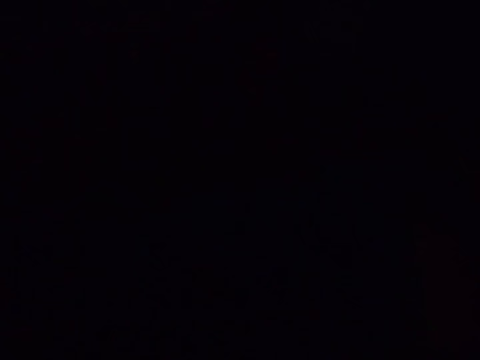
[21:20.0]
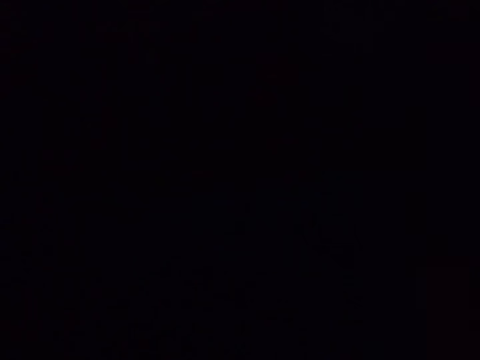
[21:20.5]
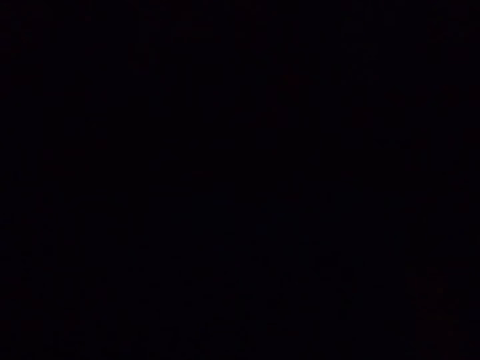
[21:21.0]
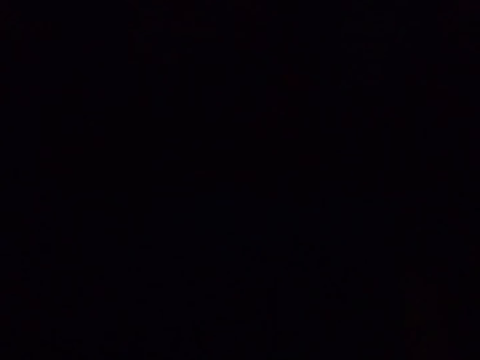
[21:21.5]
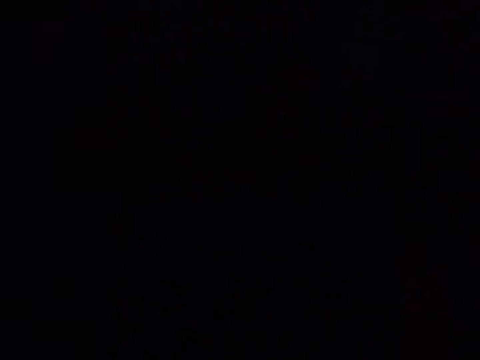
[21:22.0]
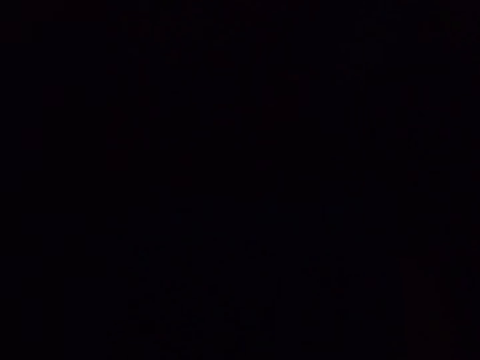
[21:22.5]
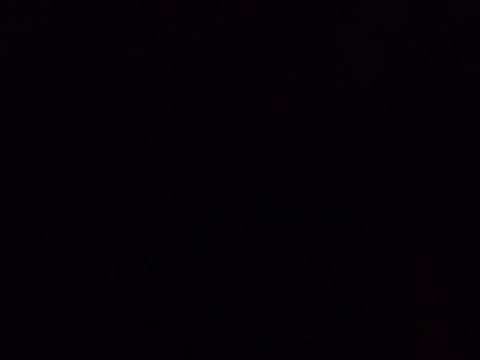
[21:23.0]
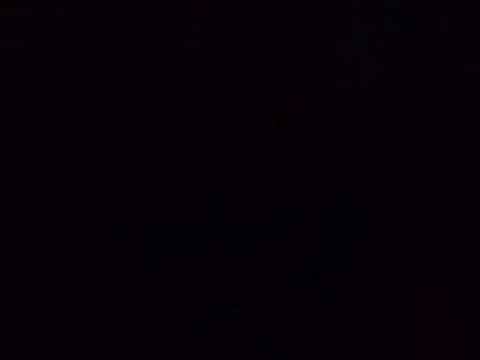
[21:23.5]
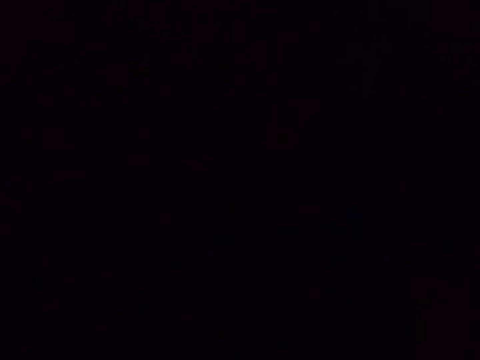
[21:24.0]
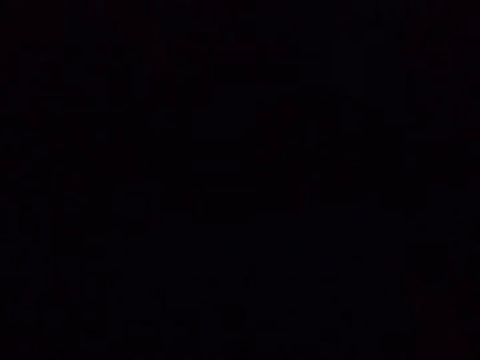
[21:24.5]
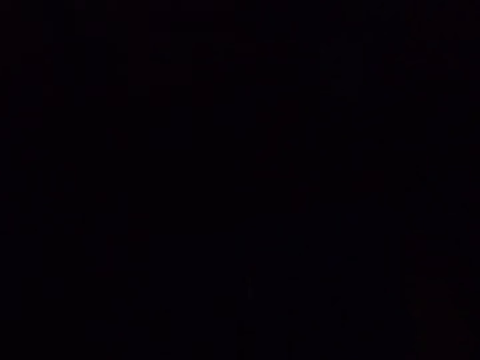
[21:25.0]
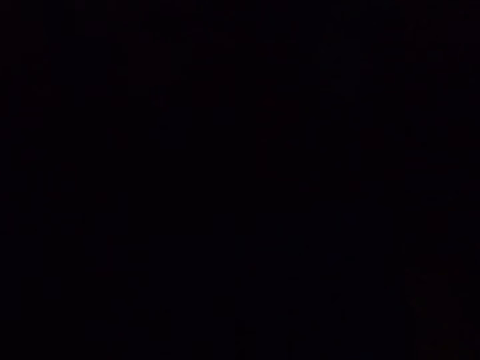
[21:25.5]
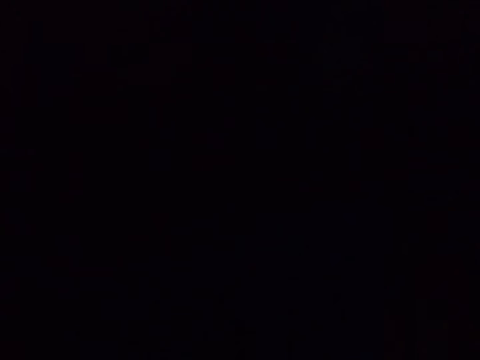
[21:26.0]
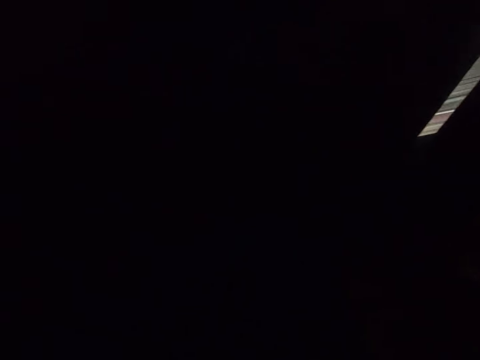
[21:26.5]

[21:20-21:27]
The camera wearer sings.

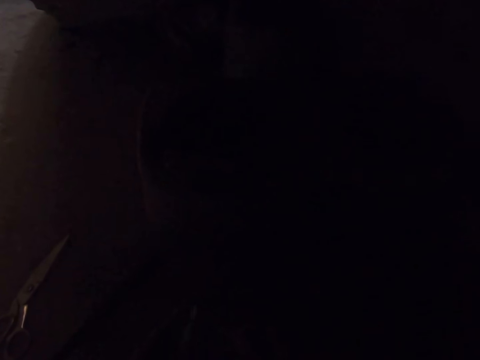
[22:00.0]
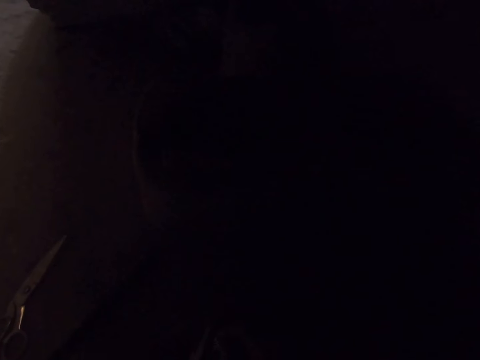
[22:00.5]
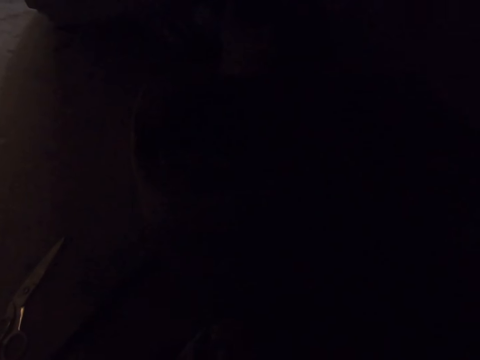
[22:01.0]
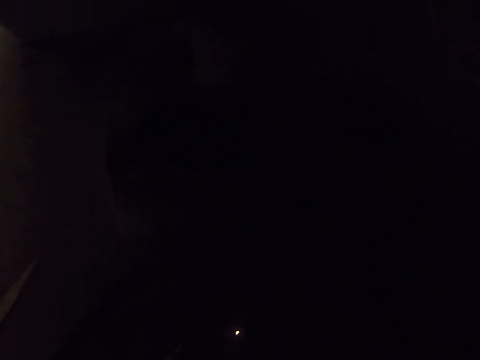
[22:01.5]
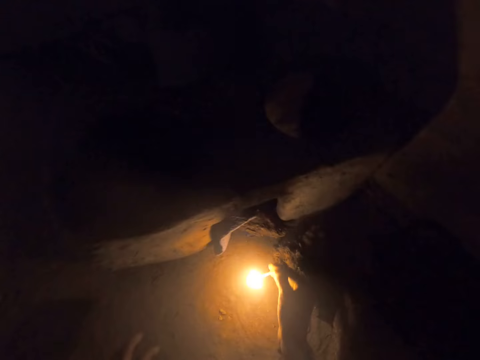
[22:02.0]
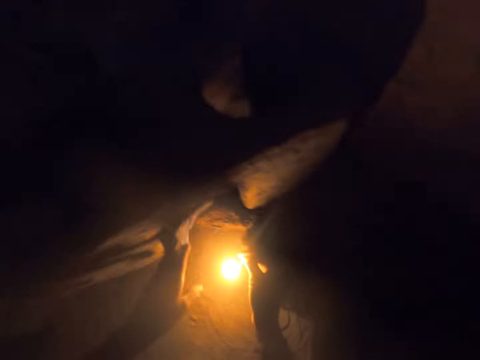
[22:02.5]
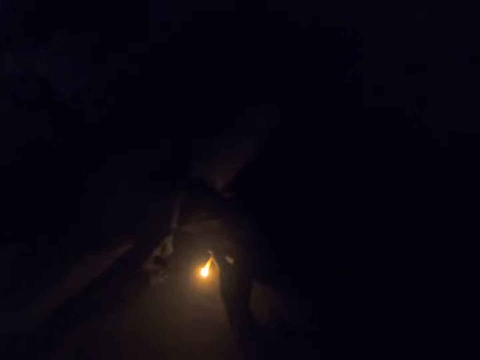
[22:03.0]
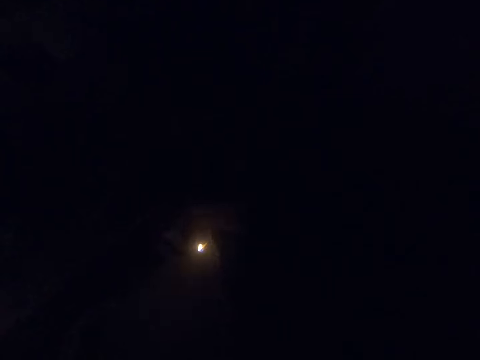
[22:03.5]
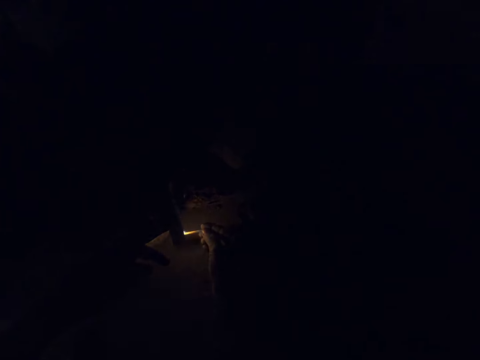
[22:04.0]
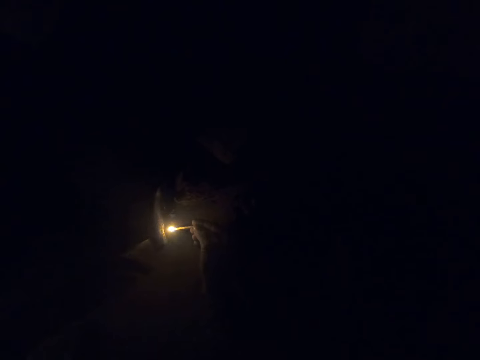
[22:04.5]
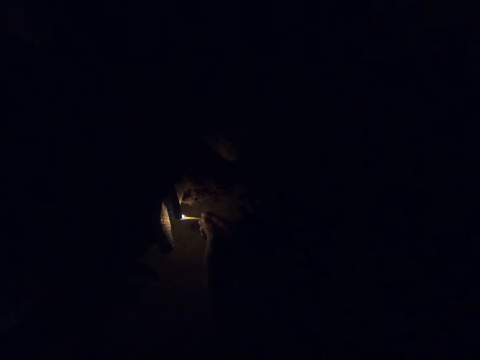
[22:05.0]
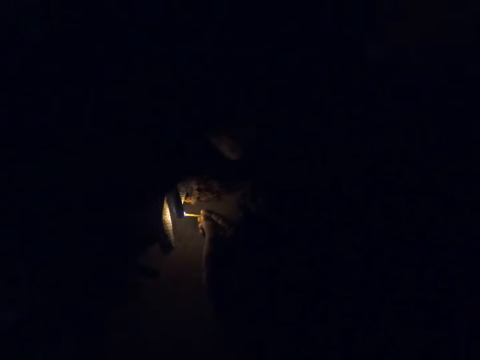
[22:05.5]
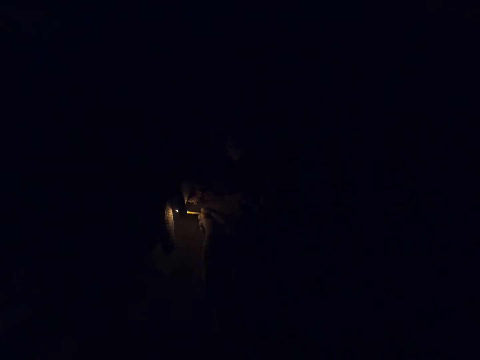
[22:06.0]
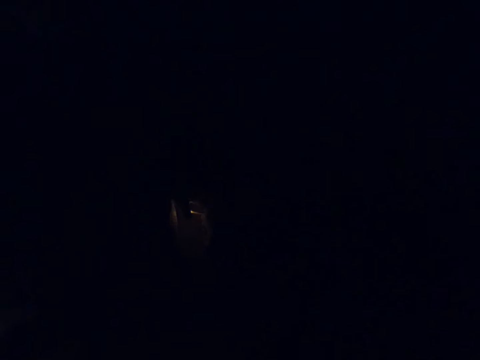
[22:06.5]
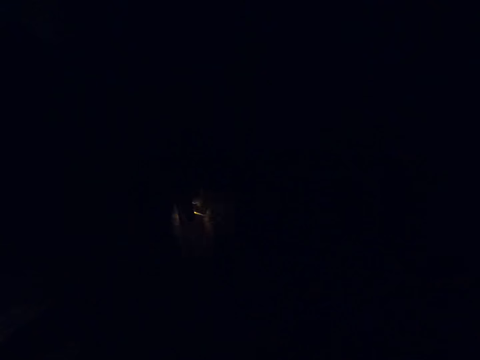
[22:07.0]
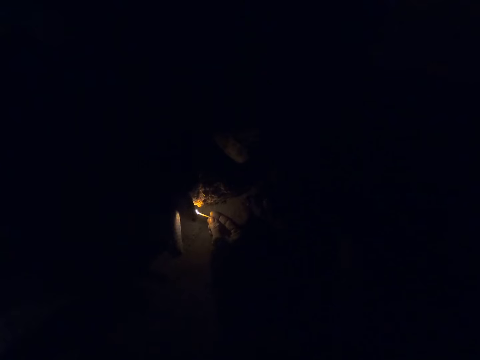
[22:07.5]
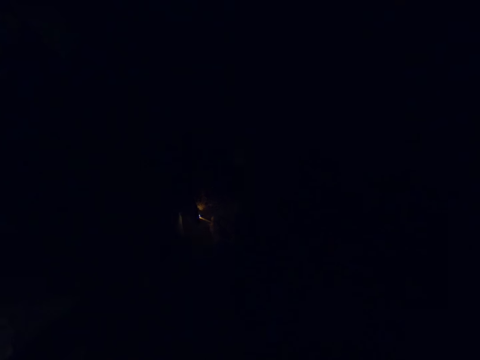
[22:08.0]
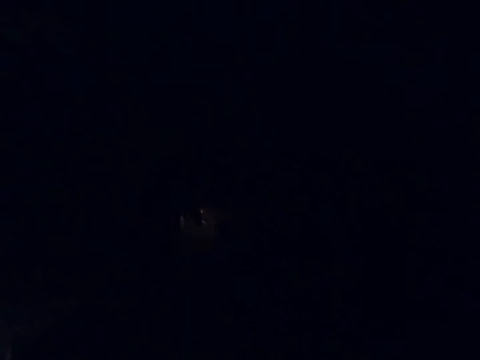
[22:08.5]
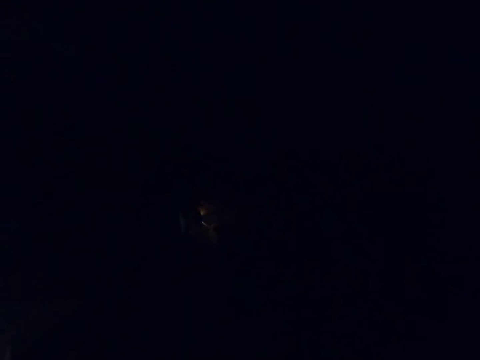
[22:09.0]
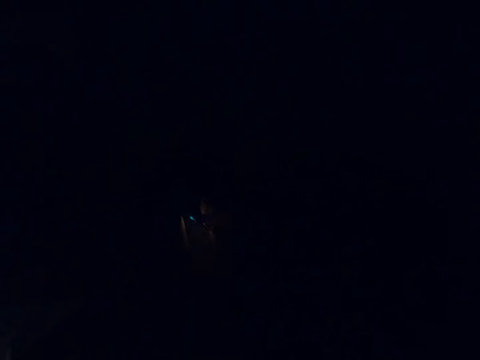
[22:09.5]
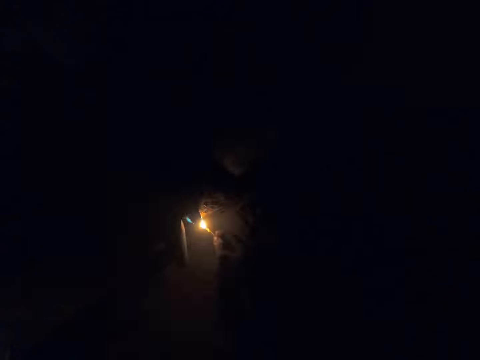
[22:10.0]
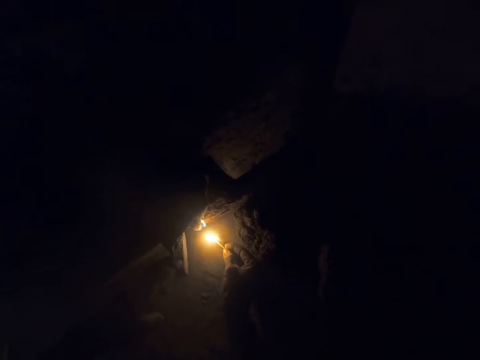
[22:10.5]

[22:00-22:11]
The camera wearer lights the fire with the matchstick. They burn the paper with the matchstick.

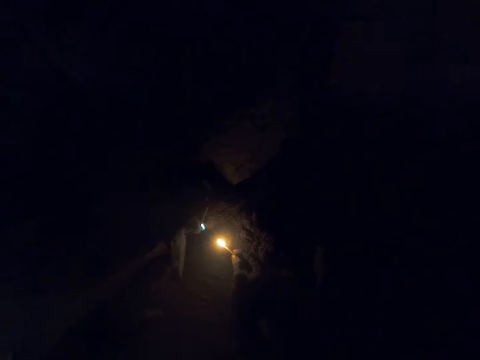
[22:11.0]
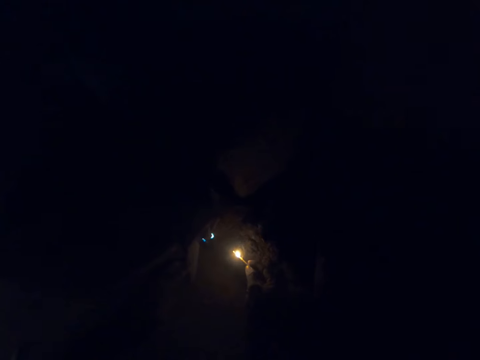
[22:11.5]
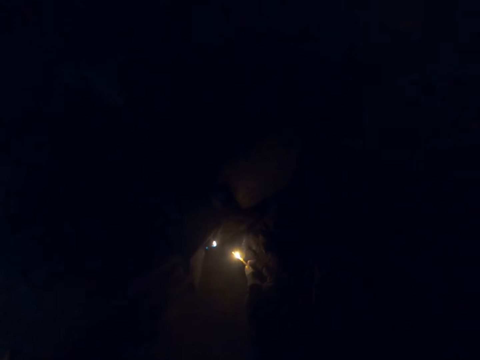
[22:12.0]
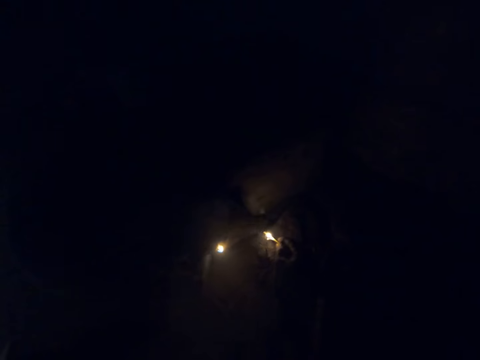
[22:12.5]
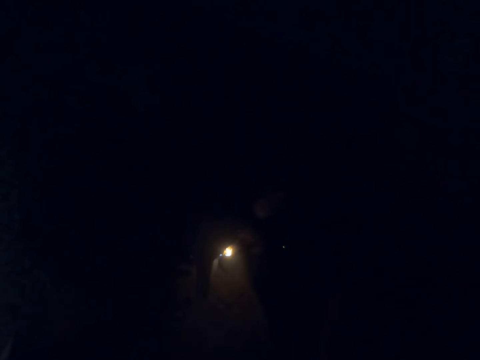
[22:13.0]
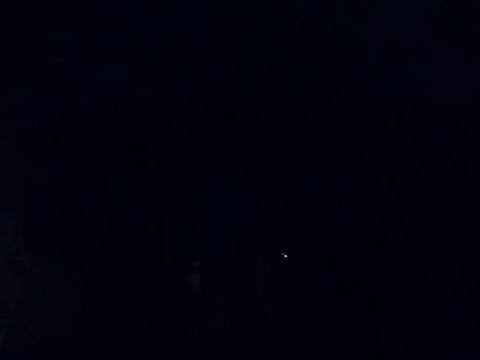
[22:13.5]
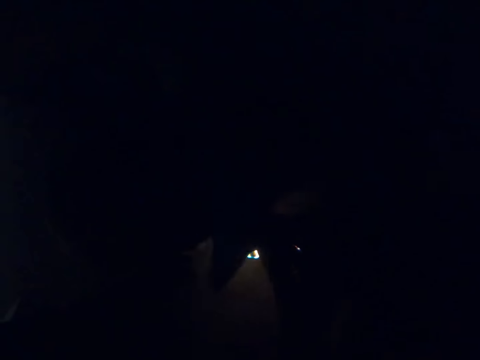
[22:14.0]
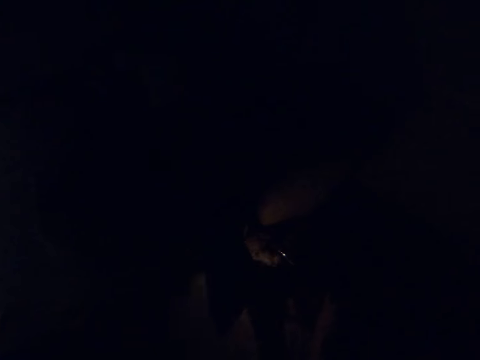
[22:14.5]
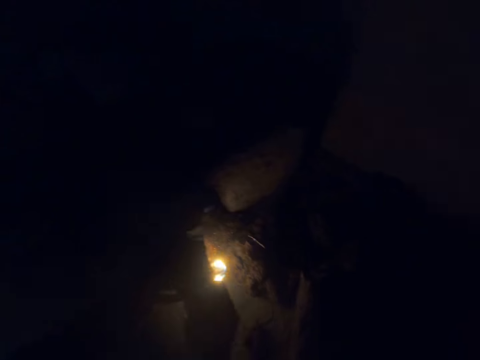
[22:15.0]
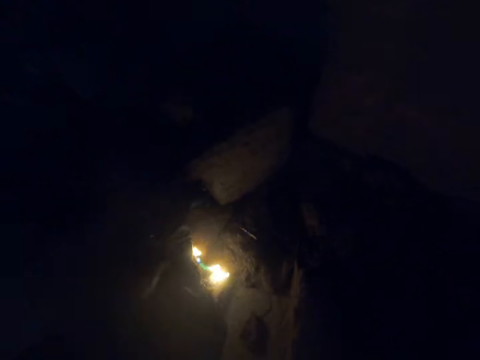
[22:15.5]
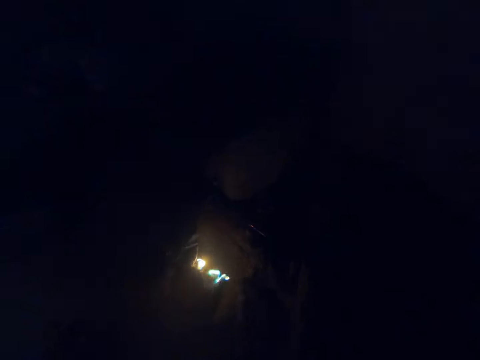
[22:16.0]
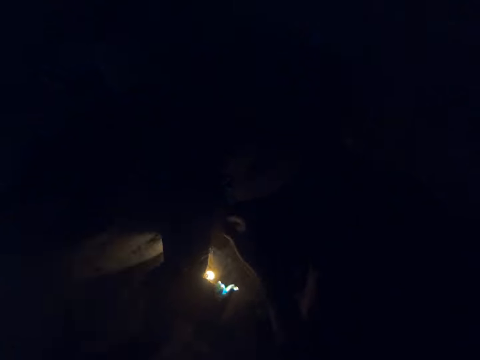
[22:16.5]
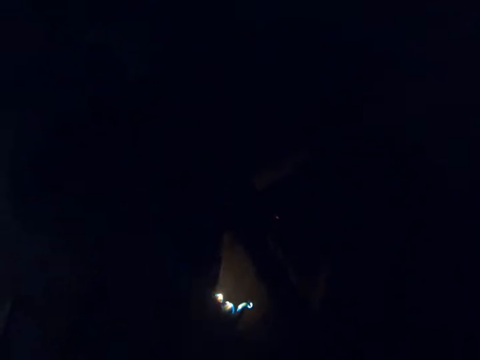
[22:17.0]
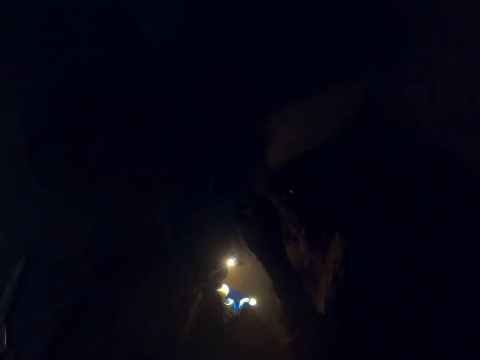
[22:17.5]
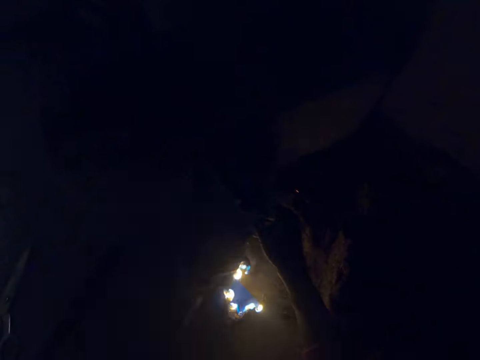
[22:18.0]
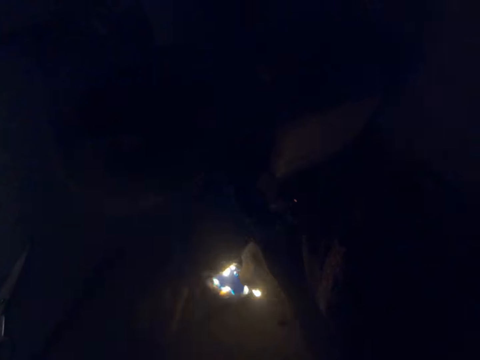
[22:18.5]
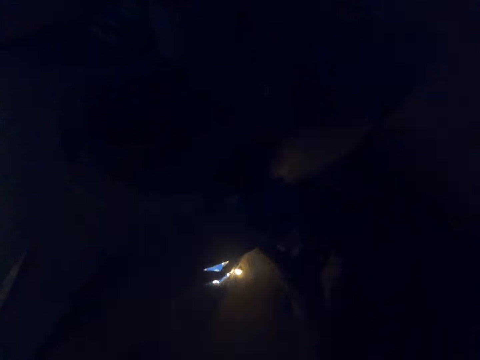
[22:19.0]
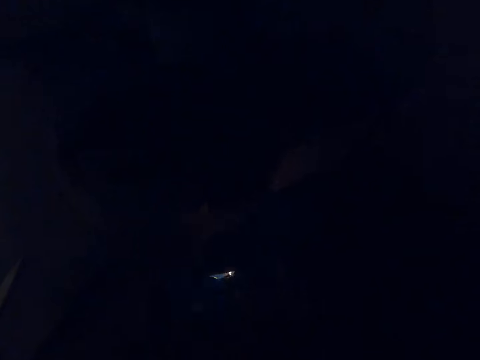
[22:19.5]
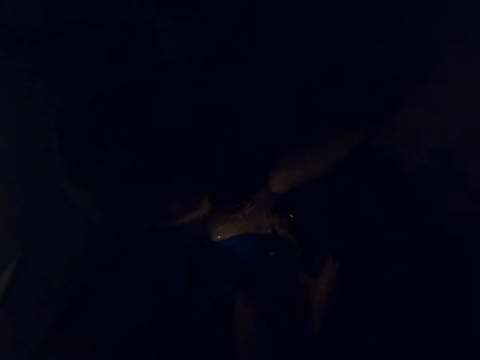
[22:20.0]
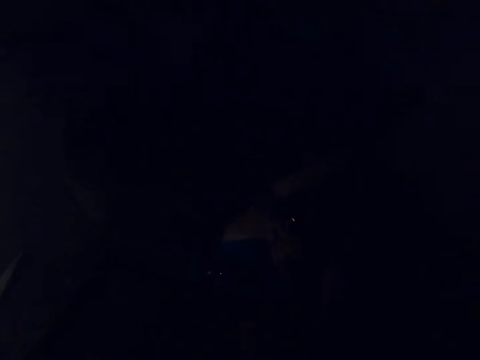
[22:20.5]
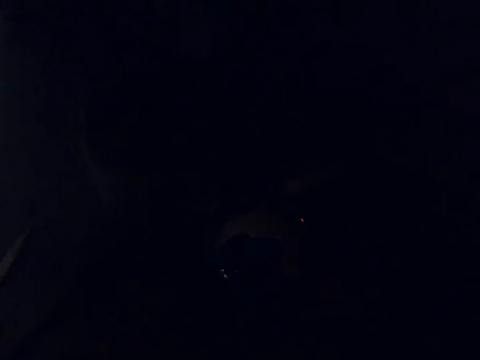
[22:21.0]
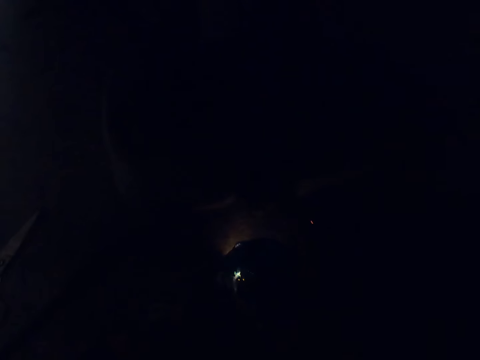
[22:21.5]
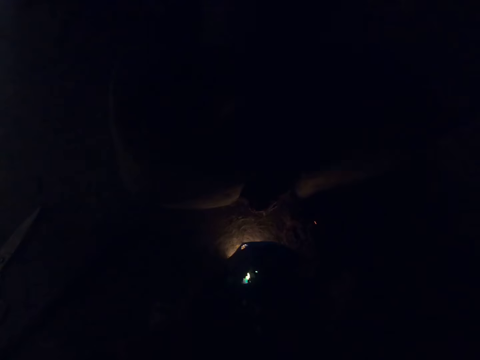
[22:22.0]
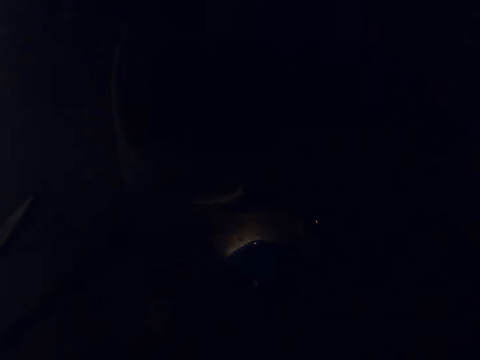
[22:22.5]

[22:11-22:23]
The camera wearer breathes. They light the fire with the matchstick.
